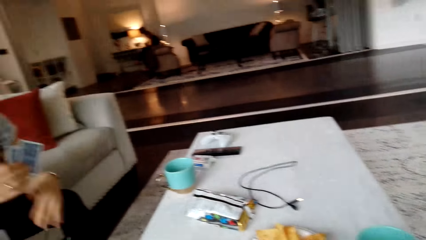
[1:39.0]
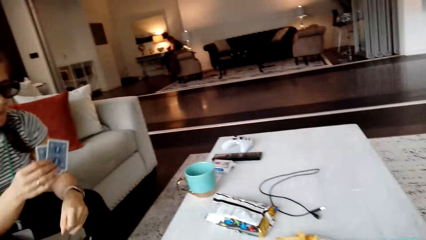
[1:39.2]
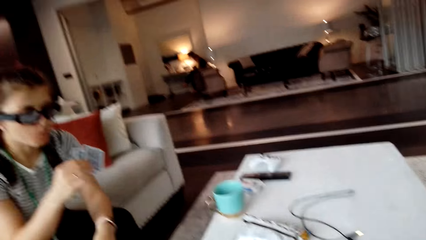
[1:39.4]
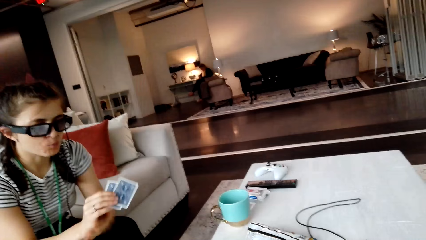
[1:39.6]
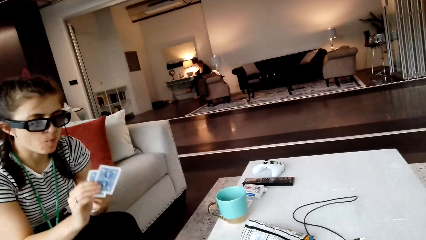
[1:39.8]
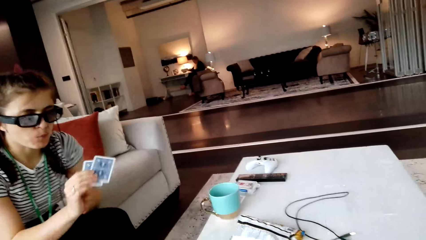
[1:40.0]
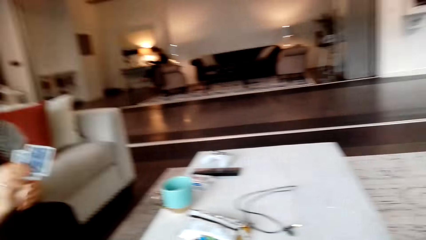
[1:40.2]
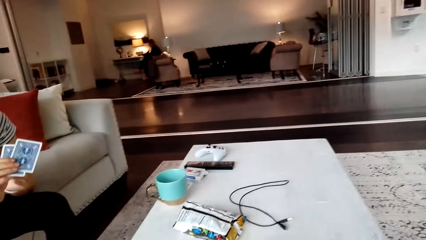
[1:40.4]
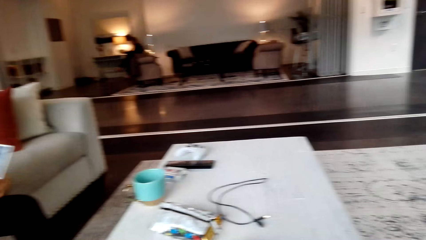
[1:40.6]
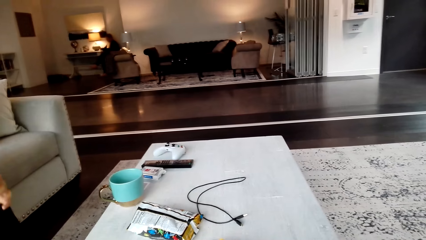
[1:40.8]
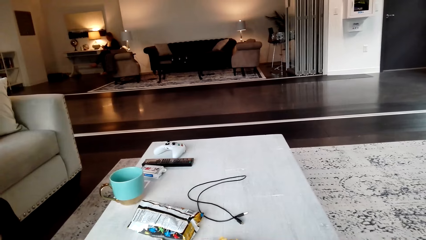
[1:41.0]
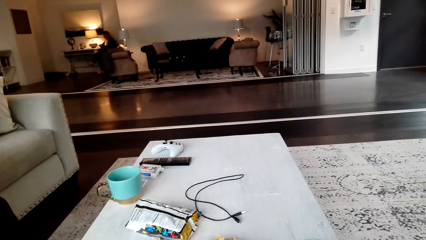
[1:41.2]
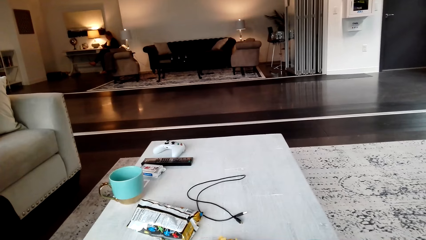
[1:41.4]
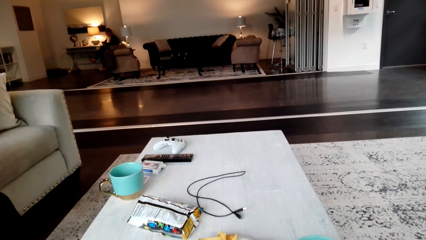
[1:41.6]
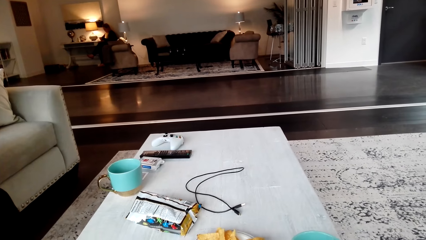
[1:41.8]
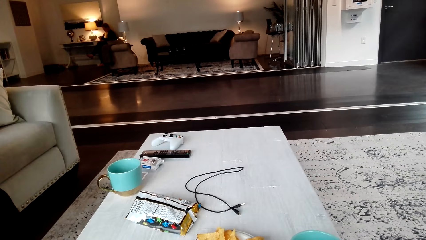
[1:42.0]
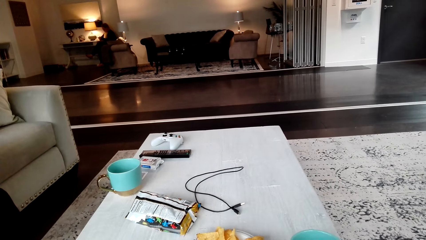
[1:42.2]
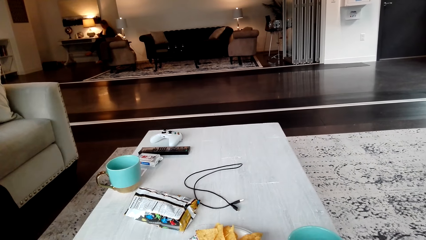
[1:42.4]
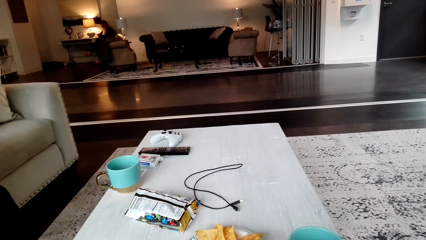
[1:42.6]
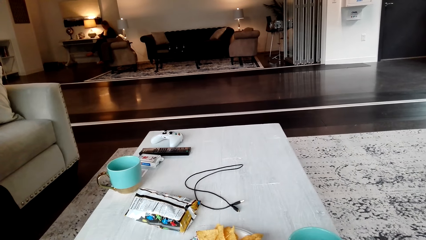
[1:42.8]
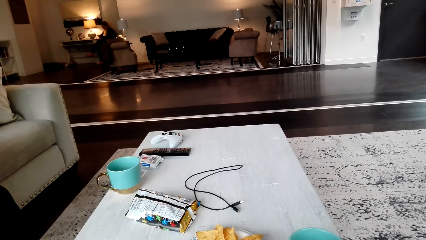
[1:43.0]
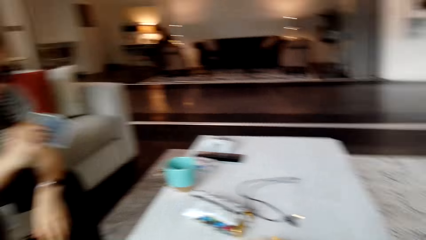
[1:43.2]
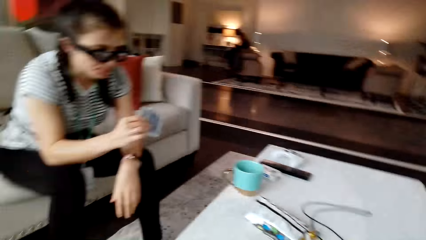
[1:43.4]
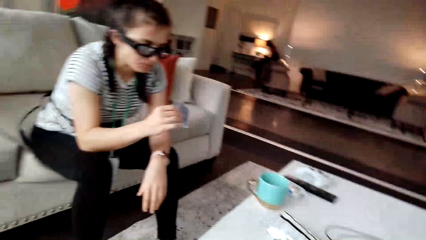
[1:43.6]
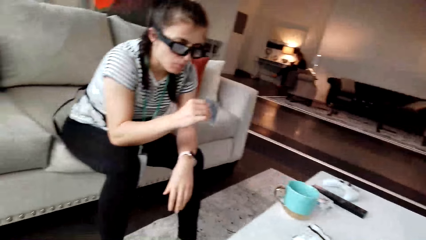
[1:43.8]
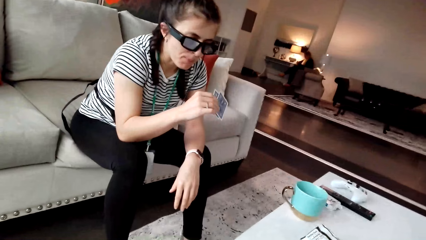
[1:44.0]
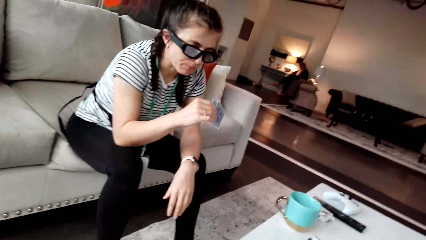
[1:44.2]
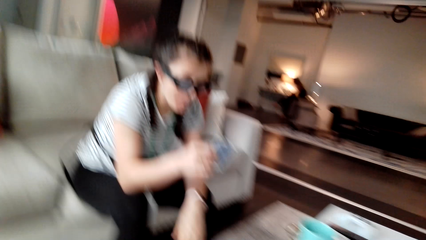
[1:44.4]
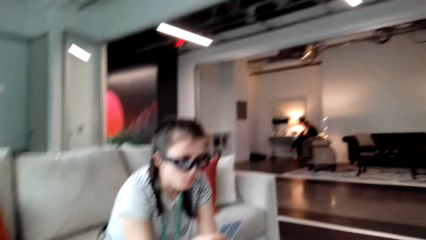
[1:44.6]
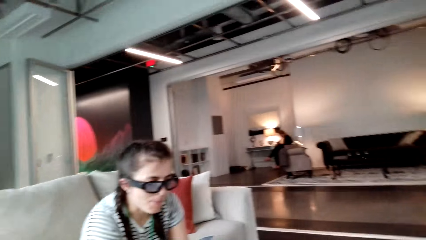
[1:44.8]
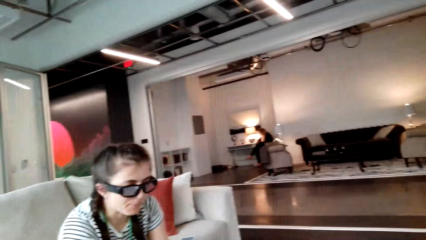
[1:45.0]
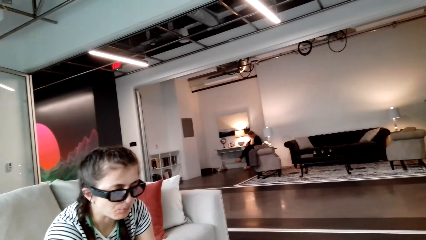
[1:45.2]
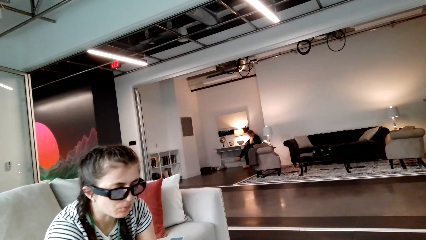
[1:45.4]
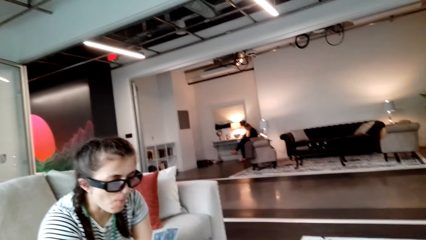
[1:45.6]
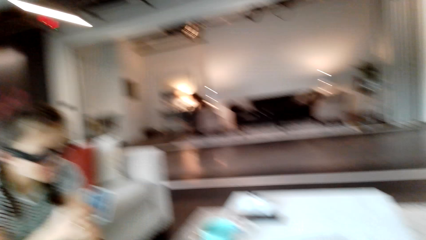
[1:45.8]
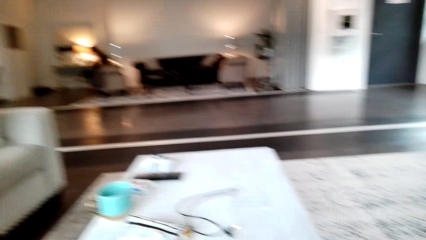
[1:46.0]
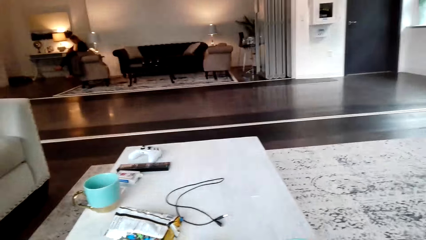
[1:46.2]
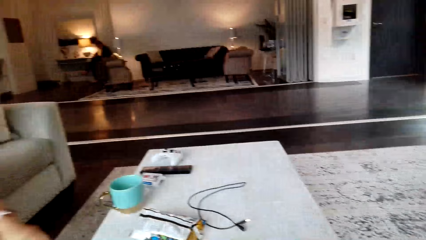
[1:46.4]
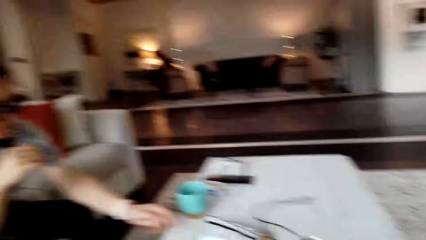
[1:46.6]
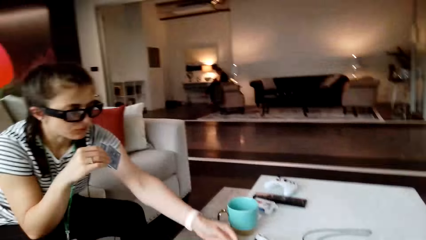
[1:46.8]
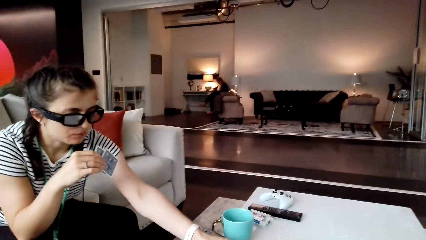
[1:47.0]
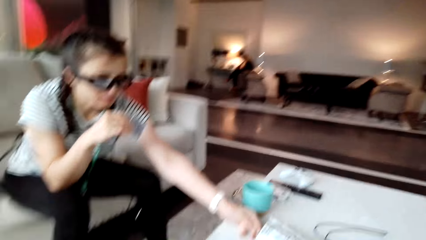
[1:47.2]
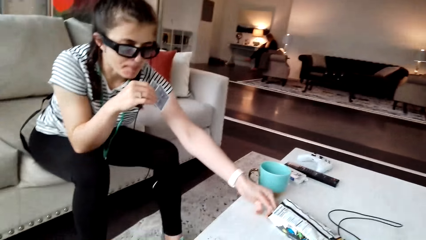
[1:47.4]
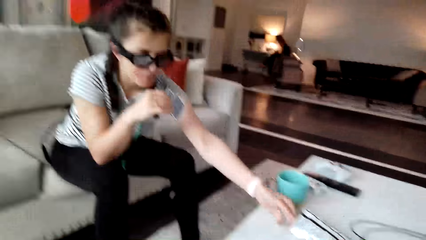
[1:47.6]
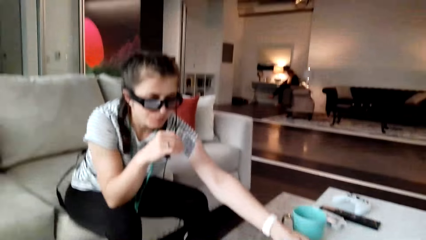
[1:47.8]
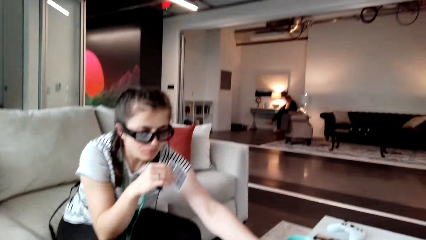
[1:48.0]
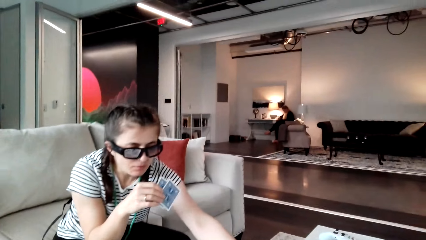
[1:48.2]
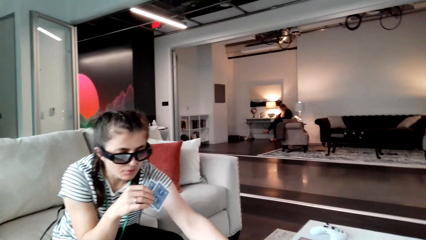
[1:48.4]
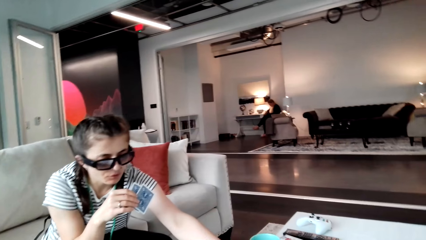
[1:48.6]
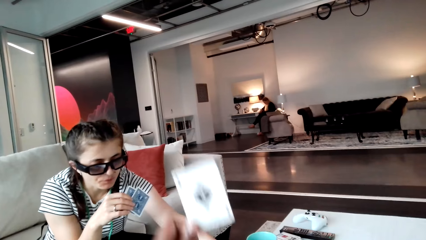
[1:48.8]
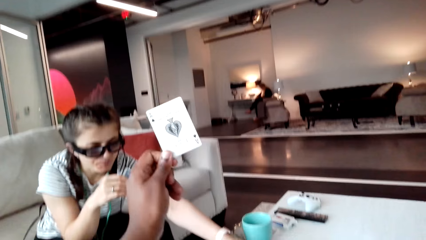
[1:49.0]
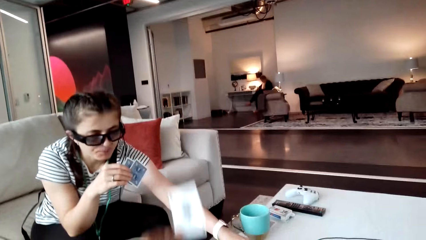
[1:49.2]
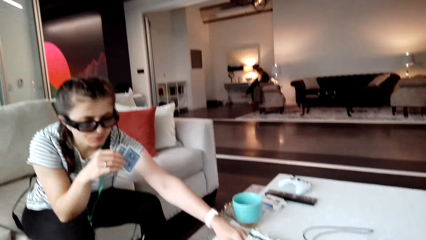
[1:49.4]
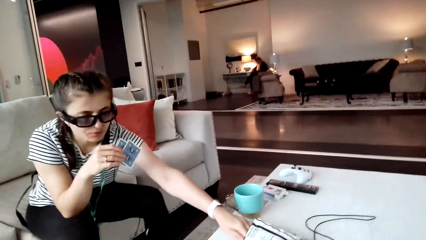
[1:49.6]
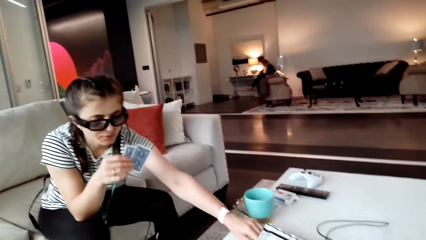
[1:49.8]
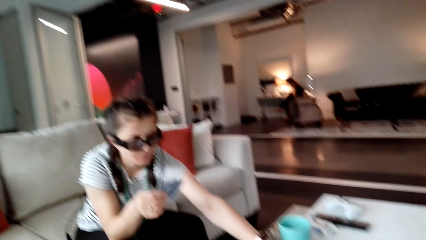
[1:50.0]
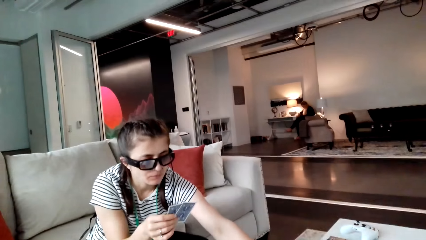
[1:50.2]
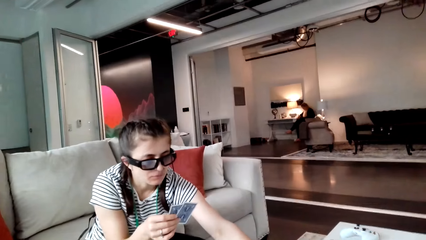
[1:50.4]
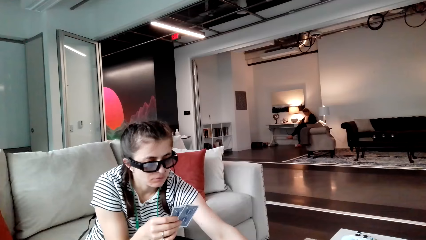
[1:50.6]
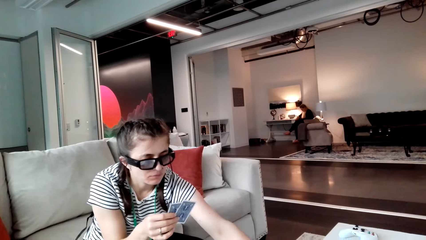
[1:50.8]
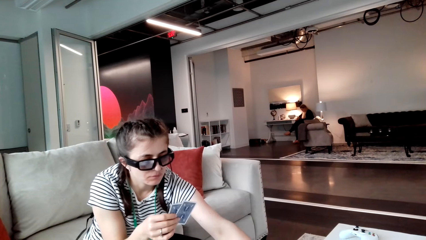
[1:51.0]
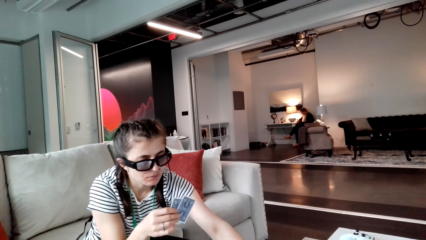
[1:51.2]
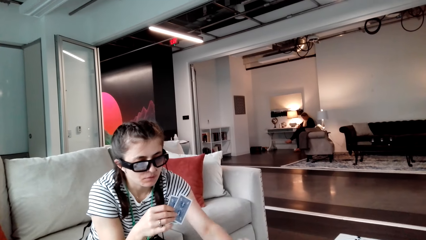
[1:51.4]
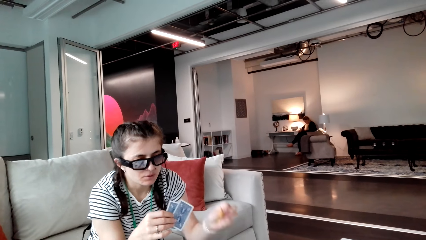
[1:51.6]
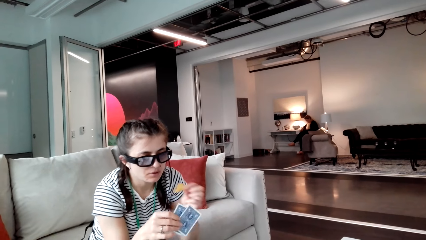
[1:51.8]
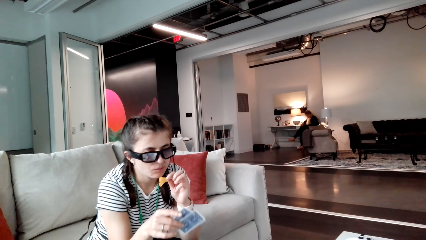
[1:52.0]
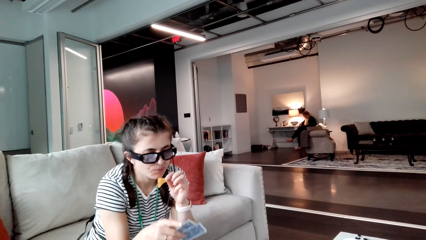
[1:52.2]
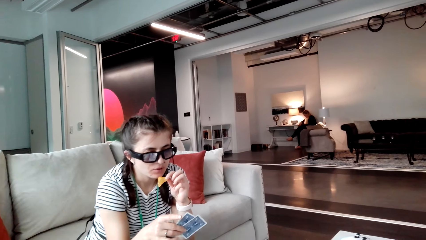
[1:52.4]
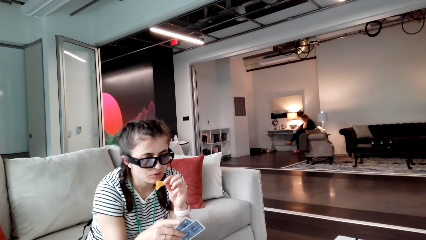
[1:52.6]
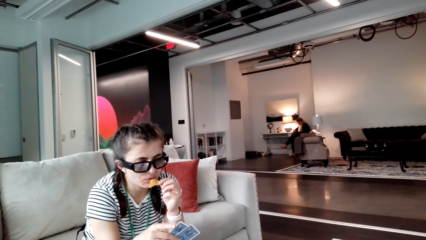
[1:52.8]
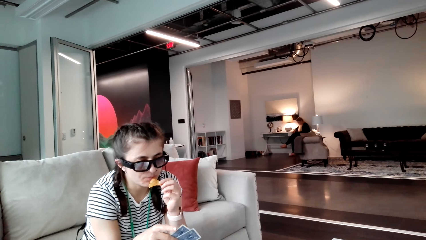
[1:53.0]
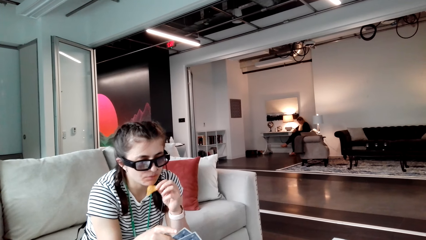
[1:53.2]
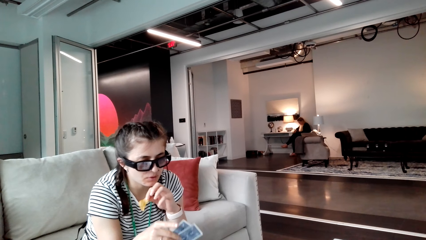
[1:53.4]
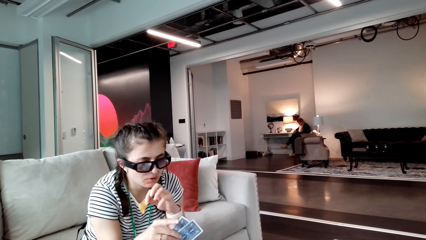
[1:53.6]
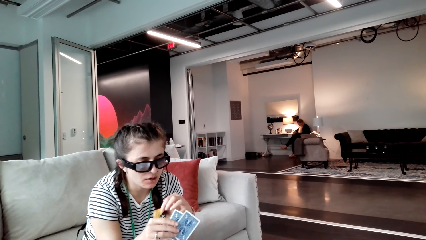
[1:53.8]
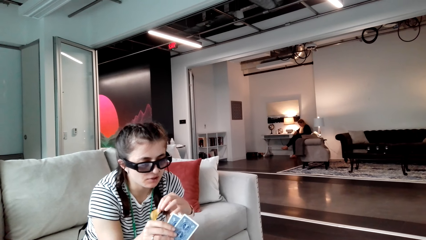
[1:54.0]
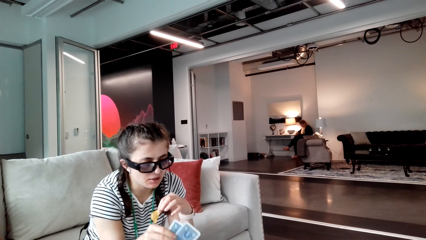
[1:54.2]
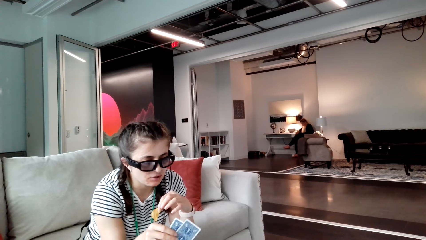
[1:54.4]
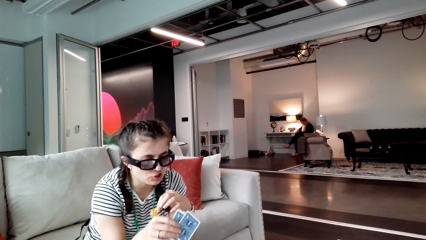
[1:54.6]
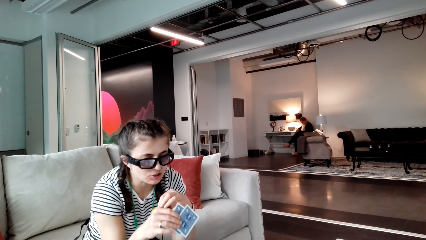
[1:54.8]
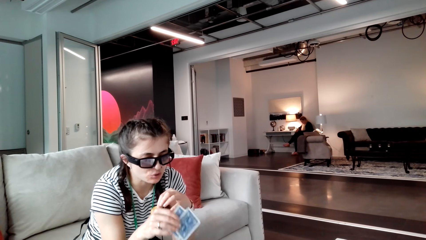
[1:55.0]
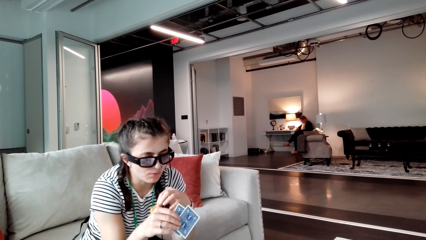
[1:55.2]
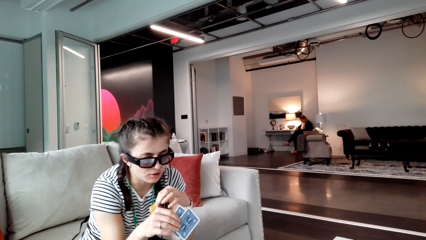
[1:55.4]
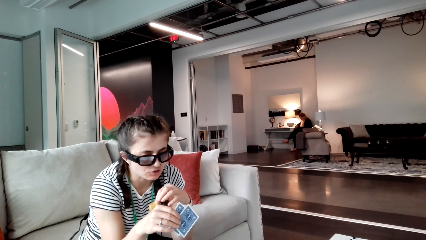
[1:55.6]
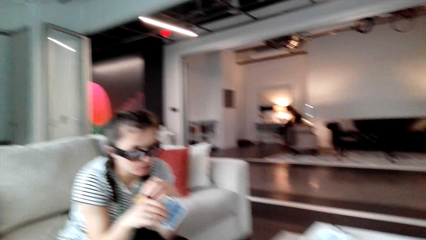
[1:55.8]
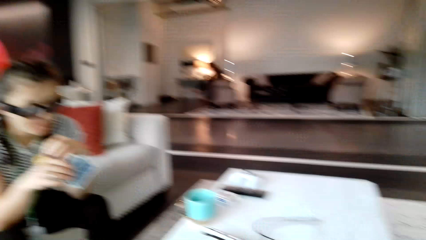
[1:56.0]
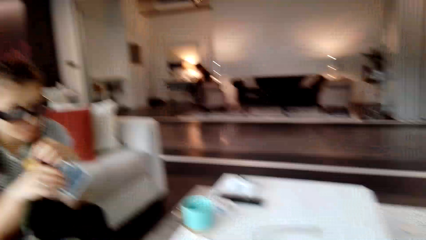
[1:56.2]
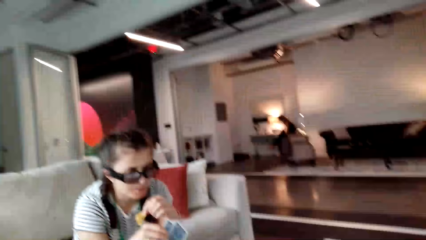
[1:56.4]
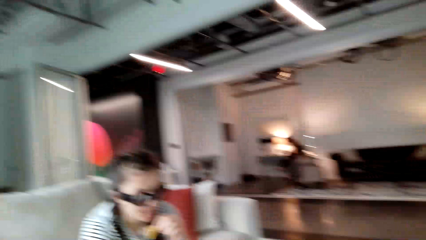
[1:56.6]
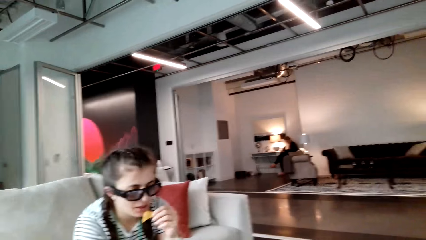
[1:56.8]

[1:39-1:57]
The camera wearer looks around the table. A woman moves her hand on the other and holds the cards. The camera wearer looks around the office. The woman holds the cards and takes the crisps. The camera wearer converses with the woman. They put the card on the table. The woman holds the crisps with the hand and moves the hand holding the card.
